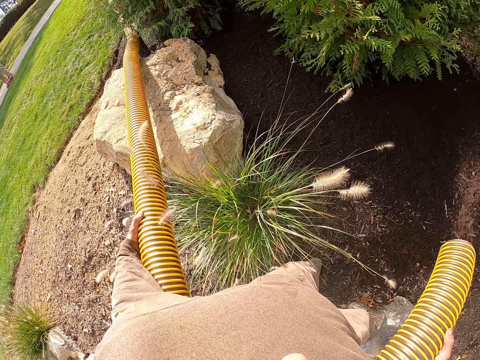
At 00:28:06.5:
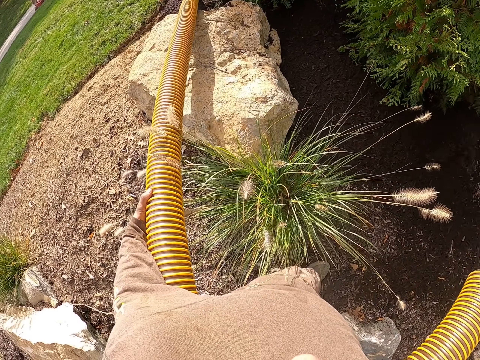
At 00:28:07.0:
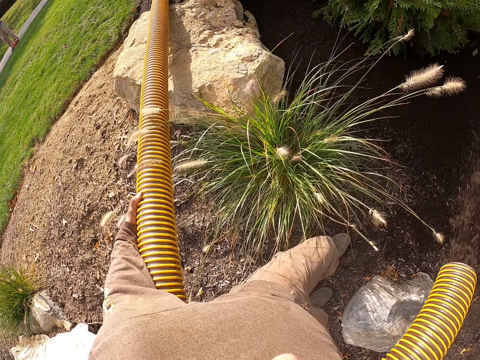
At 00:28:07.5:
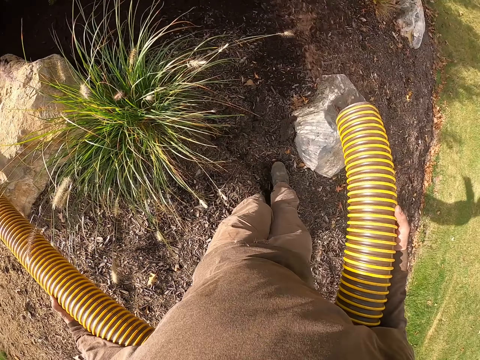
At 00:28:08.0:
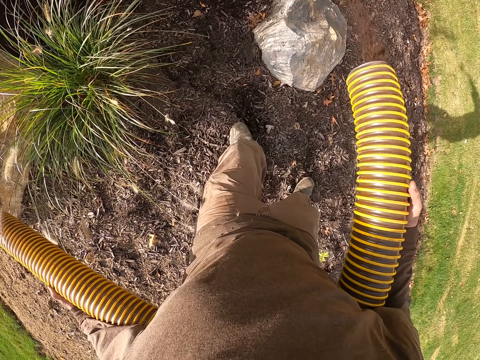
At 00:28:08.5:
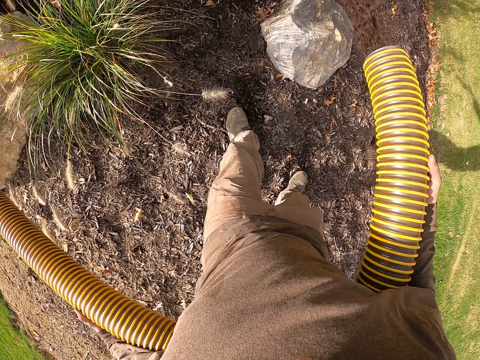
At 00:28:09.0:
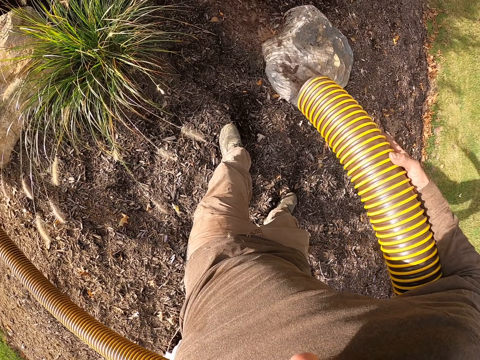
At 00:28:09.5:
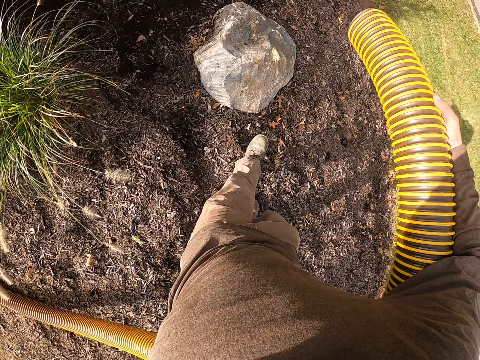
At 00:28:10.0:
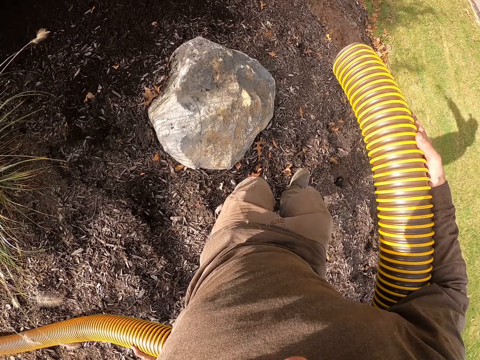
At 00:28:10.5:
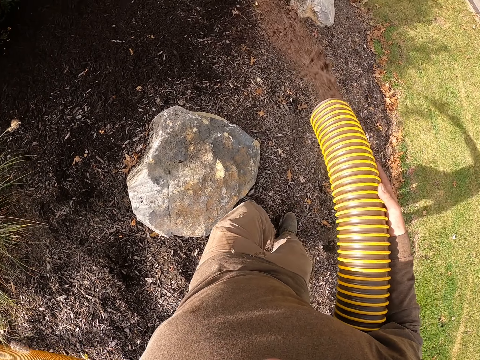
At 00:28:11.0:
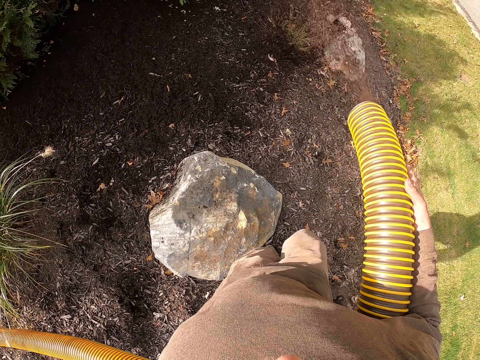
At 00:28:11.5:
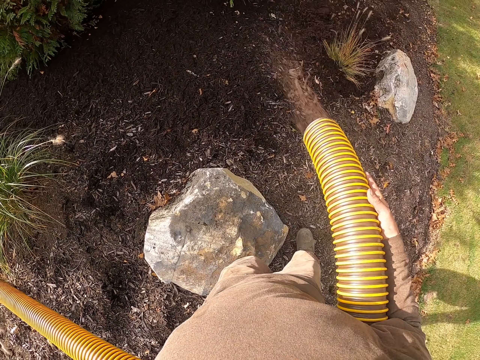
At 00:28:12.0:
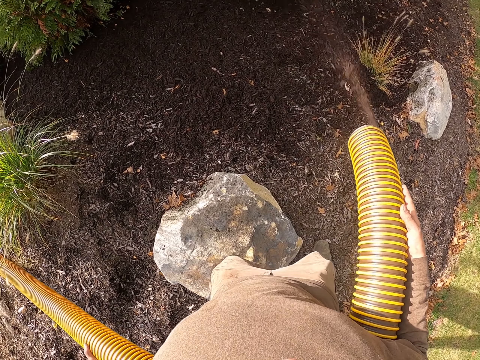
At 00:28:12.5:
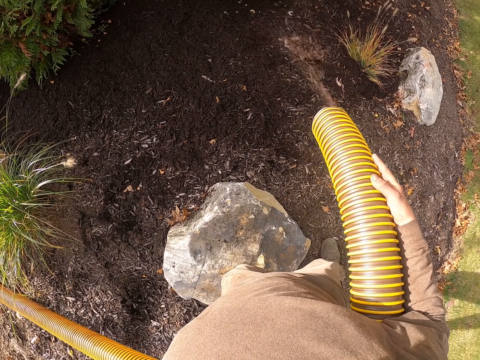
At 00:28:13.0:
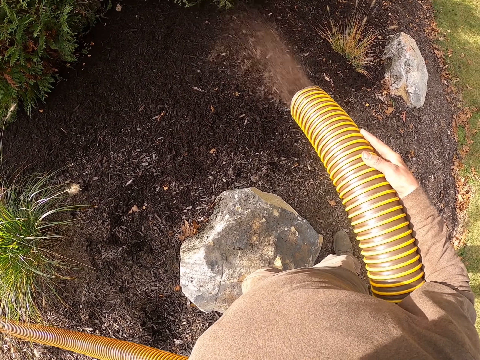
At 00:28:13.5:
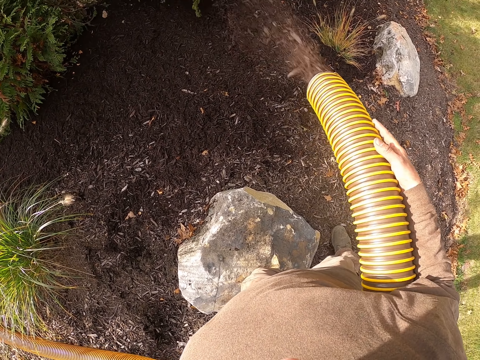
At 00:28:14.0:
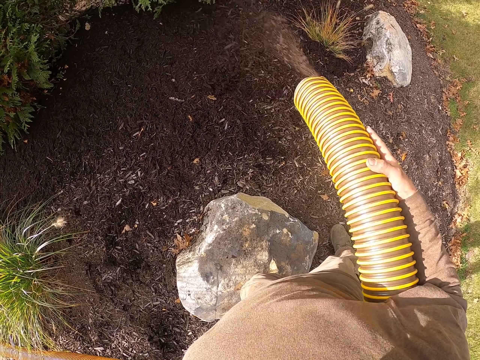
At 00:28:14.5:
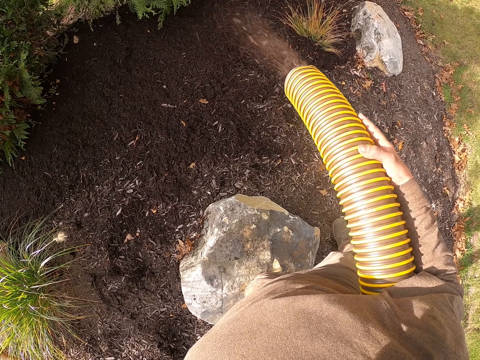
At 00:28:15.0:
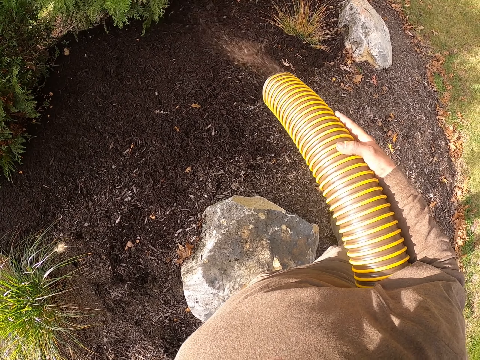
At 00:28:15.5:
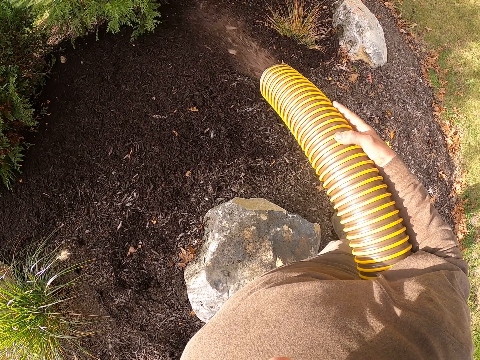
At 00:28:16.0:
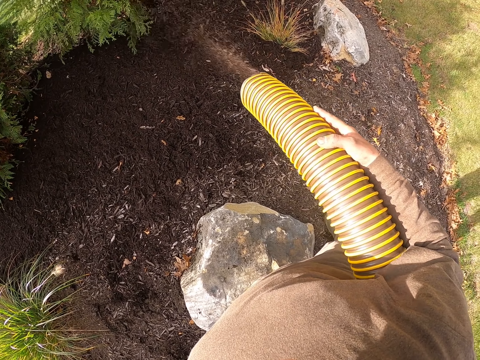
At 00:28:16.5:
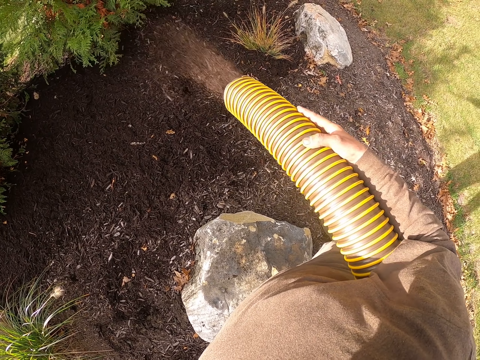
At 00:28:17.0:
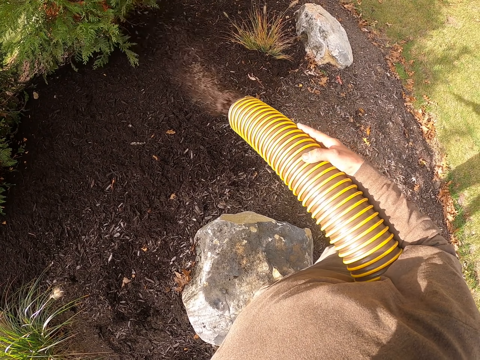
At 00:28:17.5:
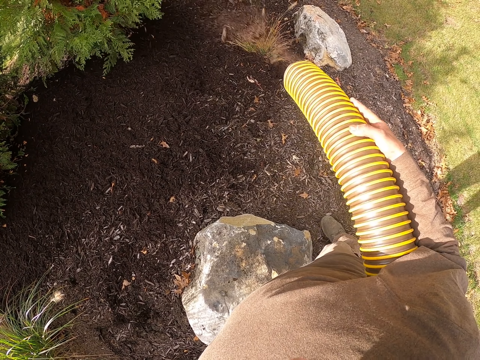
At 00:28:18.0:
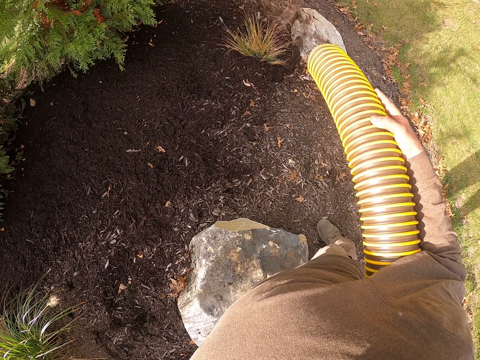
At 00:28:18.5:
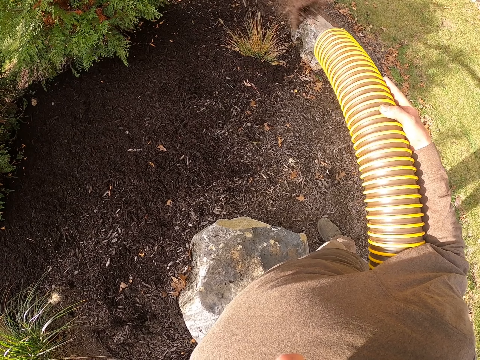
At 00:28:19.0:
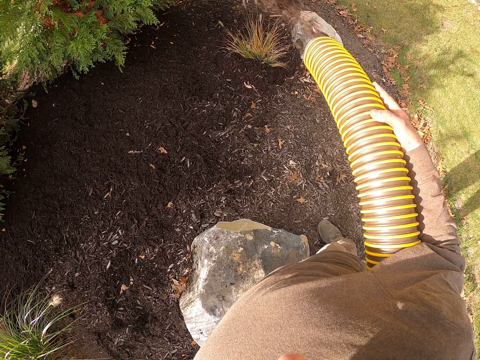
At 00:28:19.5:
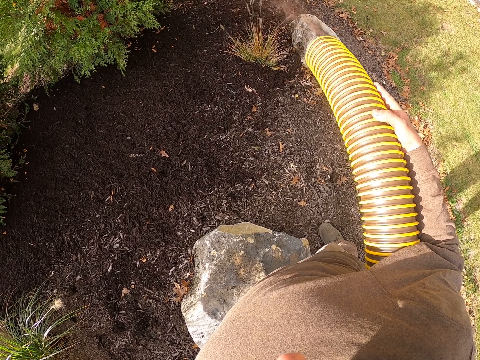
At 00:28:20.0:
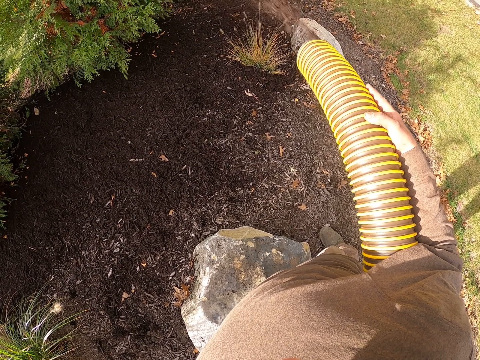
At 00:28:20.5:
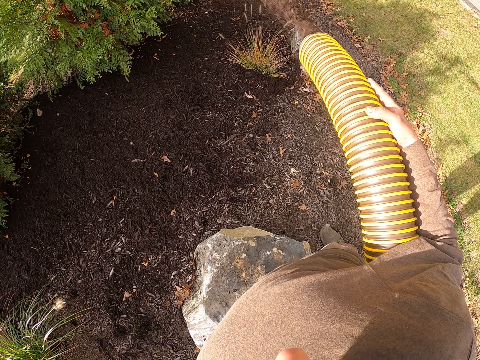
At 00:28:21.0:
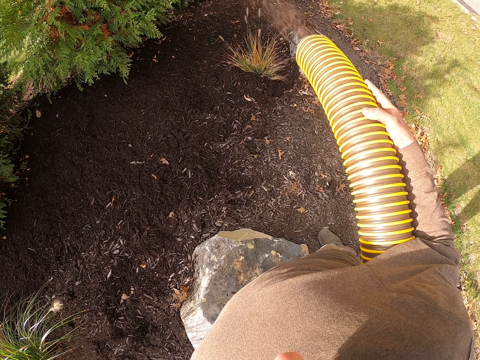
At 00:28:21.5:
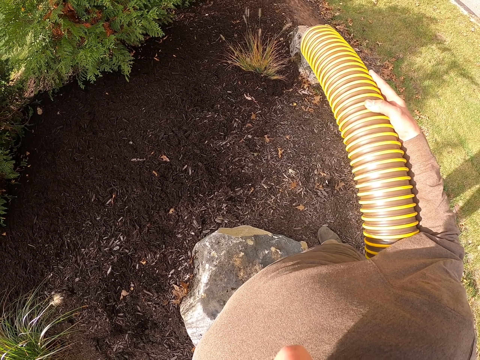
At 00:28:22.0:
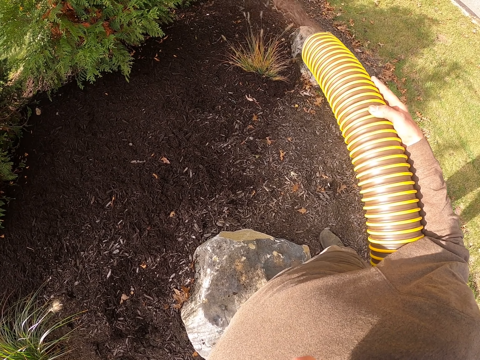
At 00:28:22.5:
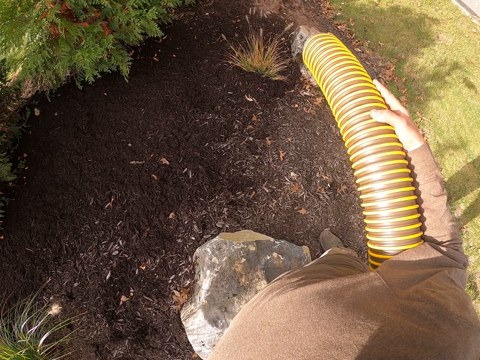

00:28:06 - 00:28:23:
The camera wearer pulls the pipe while pouring soil on the garden. They shake the pipes while pouring soil on the garden. They pour soil out of the pipe to the garden.

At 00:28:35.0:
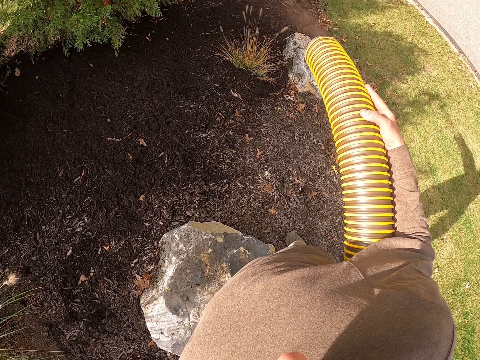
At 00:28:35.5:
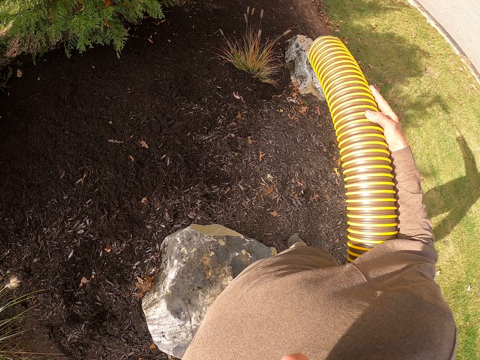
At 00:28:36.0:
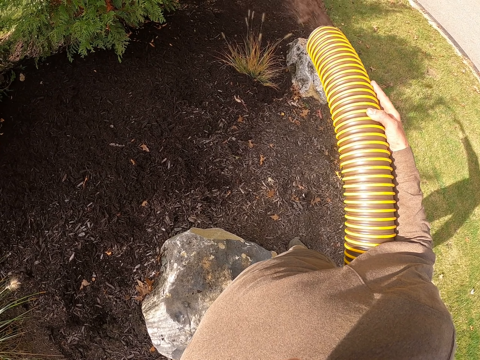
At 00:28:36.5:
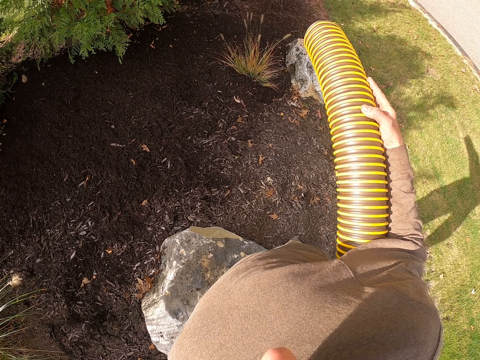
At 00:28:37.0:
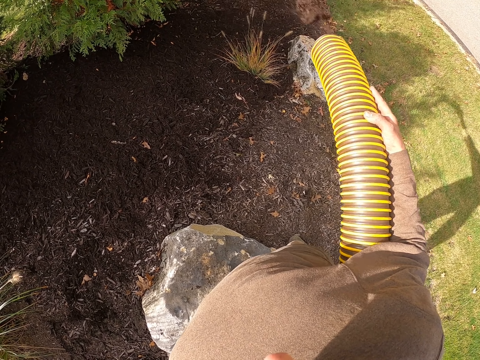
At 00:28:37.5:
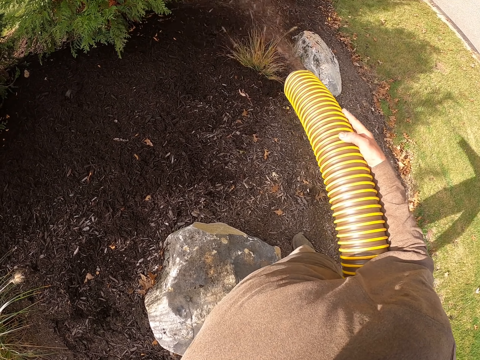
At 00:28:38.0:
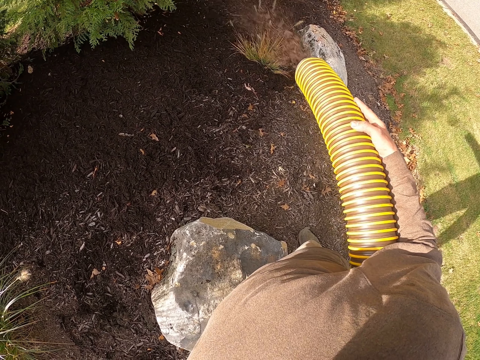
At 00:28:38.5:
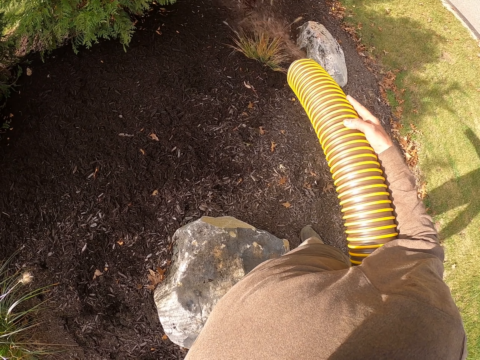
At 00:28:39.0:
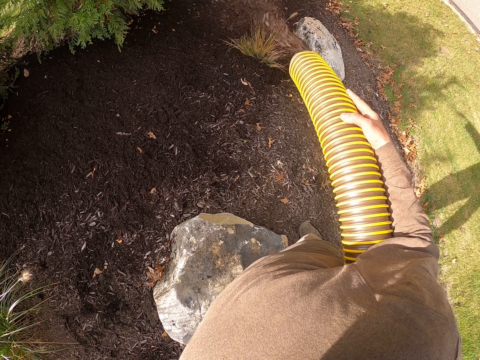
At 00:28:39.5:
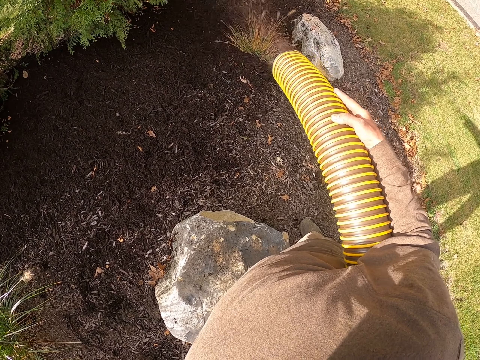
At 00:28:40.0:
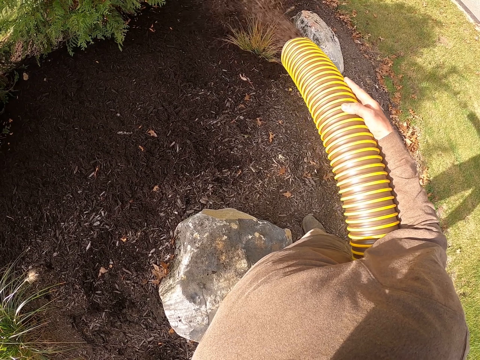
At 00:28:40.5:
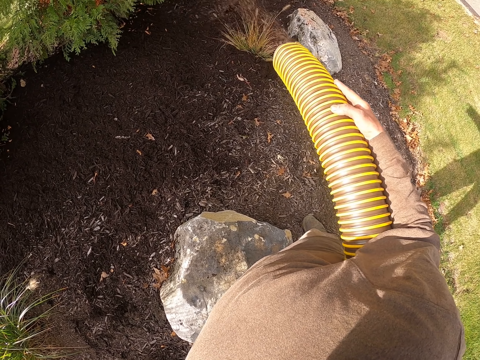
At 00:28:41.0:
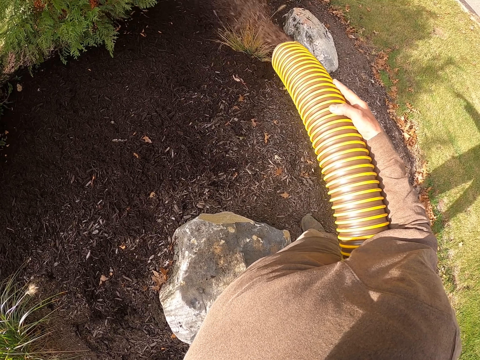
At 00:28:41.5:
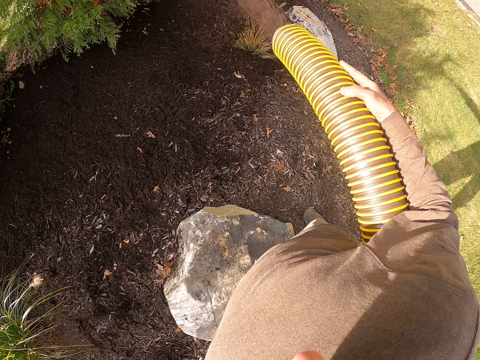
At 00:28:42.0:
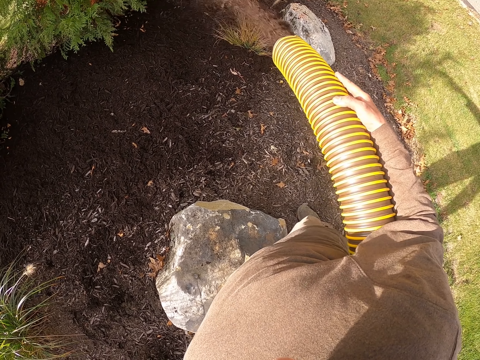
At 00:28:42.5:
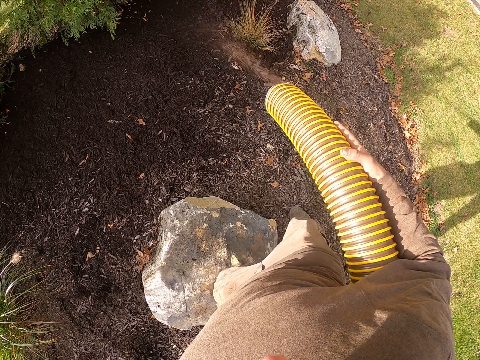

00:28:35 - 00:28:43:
The camera wearer shakes the pipes while pouring soil on the garden.

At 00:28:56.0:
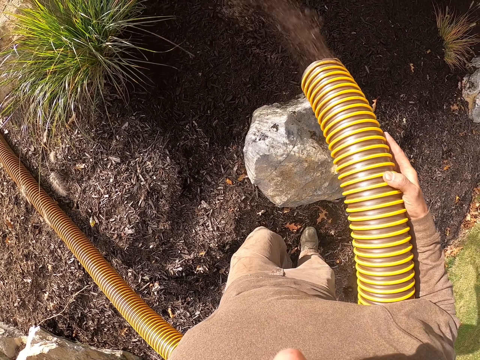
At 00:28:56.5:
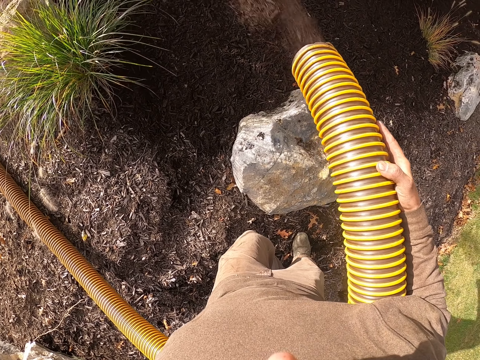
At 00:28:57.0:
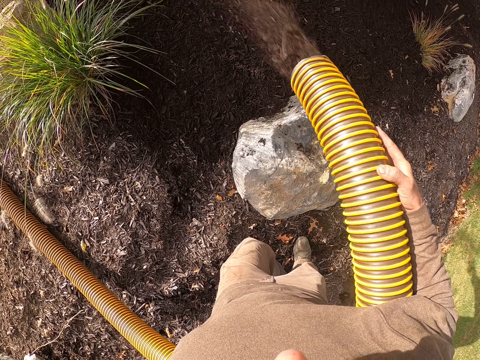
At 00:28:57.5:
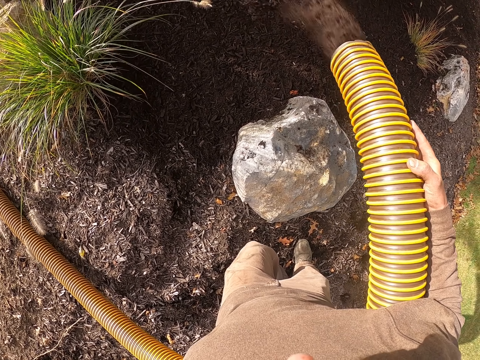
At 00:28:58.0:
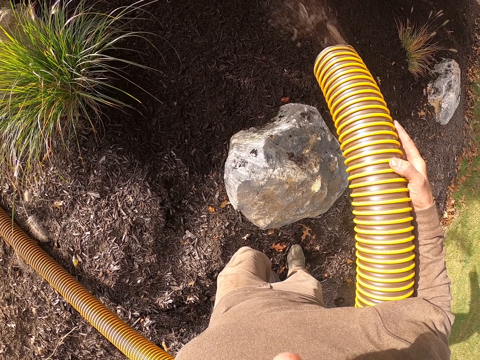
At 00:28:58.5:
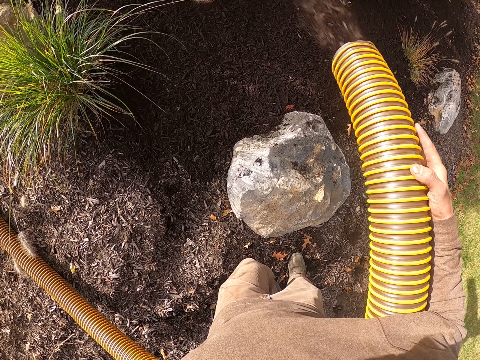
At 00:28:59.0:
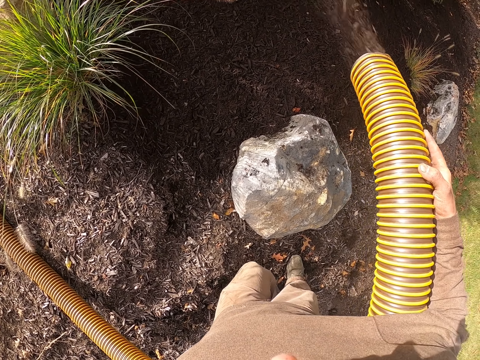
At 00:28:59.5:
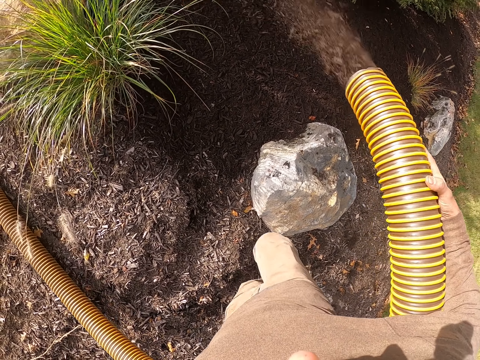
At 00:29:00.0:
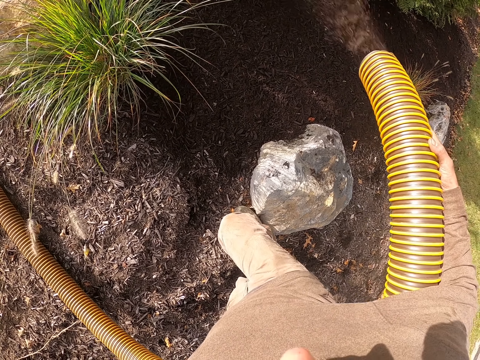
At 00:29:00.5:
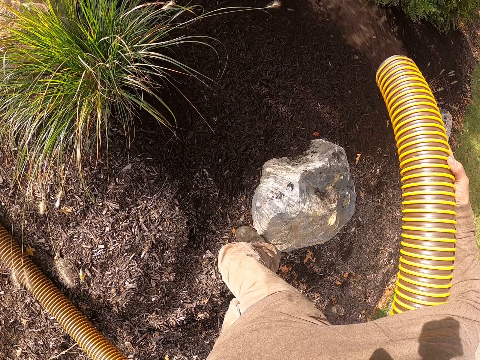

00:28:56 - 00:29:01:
The camera wearer pours soil out of a pipe to the garden.
